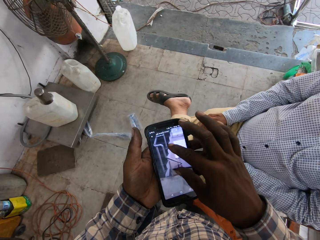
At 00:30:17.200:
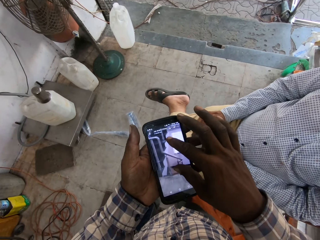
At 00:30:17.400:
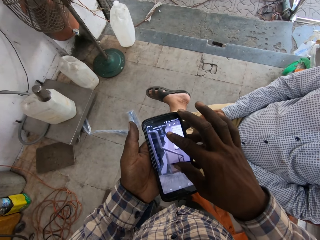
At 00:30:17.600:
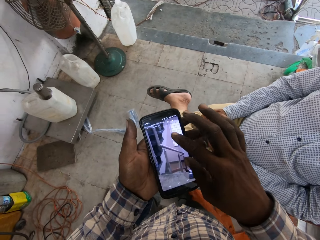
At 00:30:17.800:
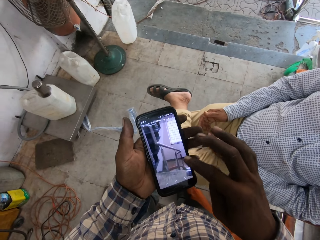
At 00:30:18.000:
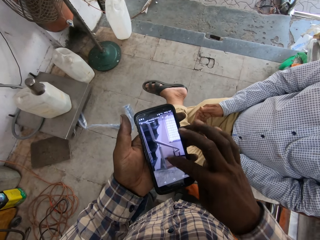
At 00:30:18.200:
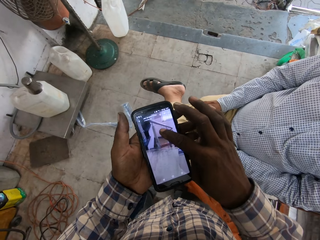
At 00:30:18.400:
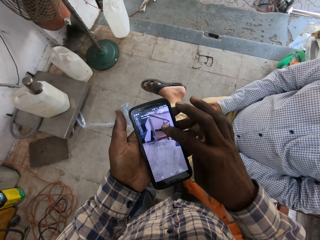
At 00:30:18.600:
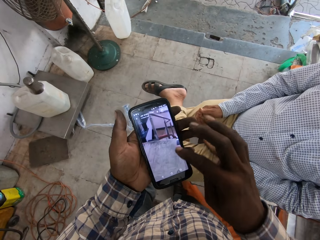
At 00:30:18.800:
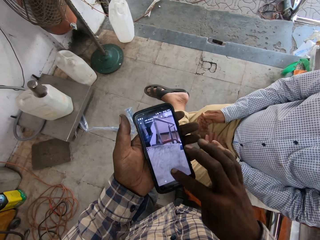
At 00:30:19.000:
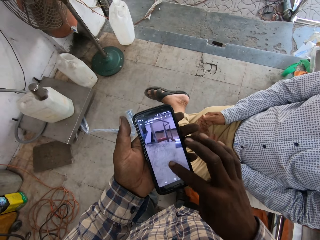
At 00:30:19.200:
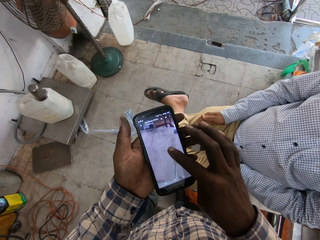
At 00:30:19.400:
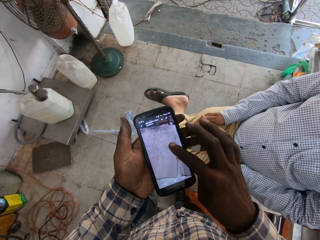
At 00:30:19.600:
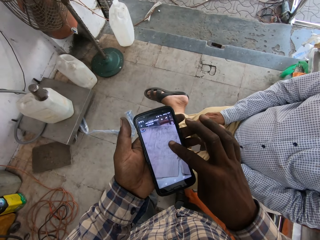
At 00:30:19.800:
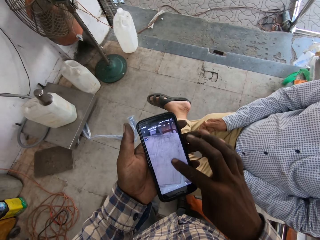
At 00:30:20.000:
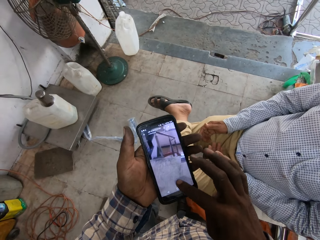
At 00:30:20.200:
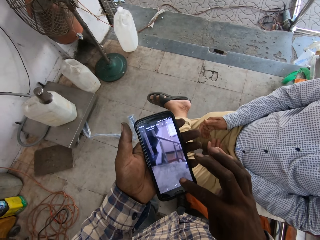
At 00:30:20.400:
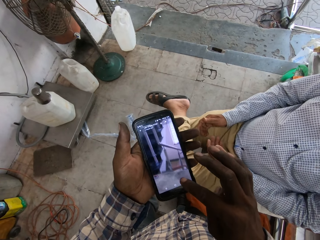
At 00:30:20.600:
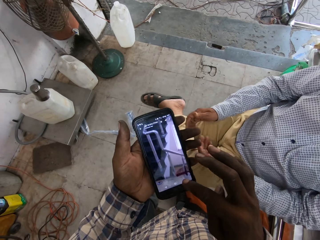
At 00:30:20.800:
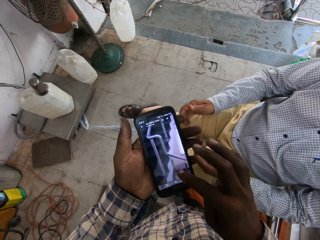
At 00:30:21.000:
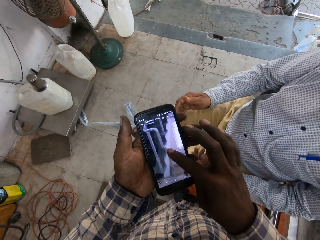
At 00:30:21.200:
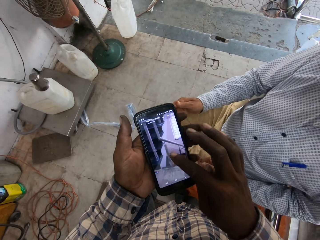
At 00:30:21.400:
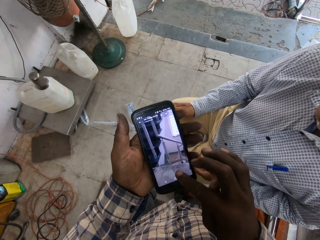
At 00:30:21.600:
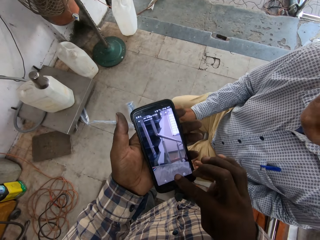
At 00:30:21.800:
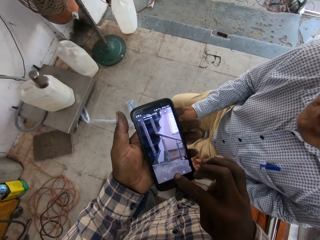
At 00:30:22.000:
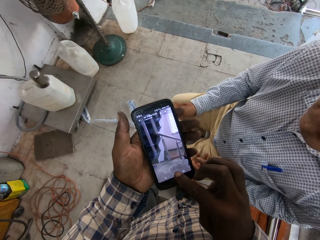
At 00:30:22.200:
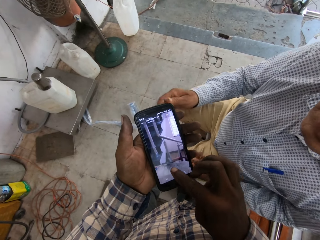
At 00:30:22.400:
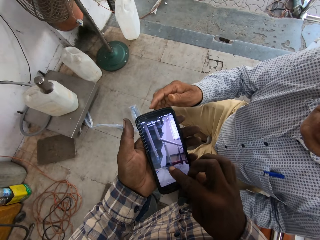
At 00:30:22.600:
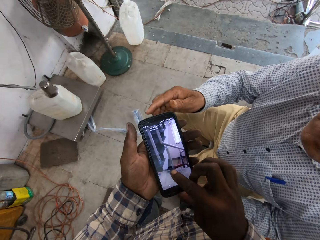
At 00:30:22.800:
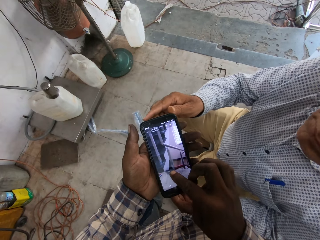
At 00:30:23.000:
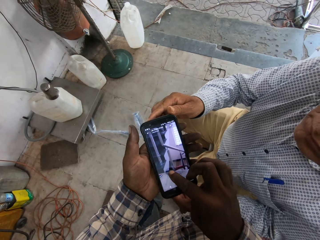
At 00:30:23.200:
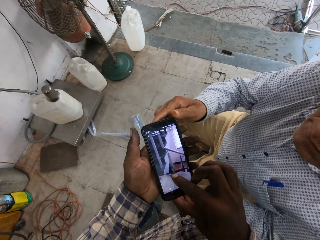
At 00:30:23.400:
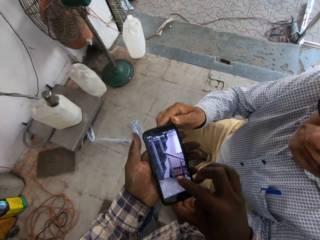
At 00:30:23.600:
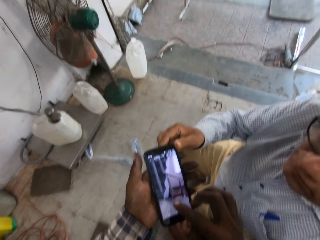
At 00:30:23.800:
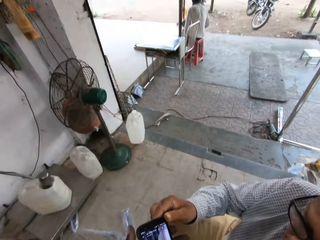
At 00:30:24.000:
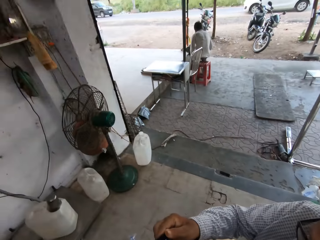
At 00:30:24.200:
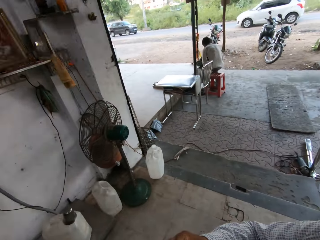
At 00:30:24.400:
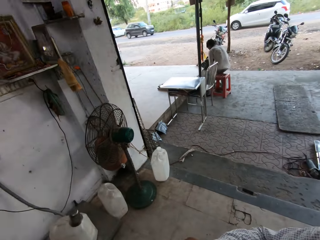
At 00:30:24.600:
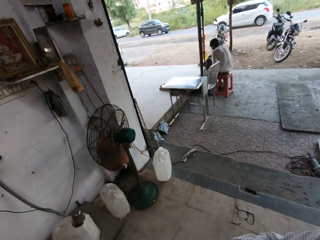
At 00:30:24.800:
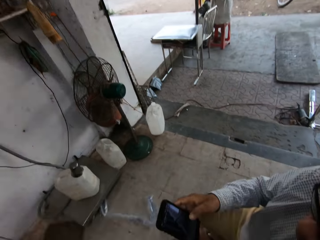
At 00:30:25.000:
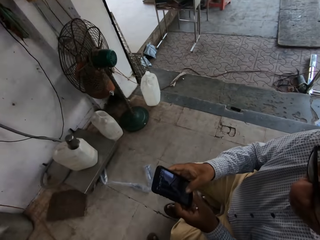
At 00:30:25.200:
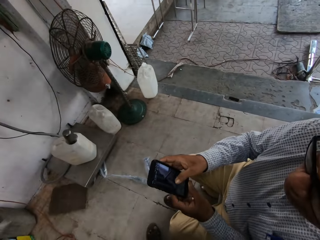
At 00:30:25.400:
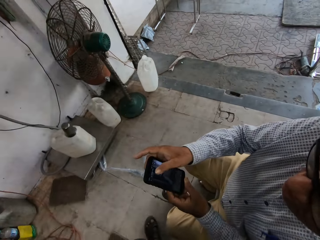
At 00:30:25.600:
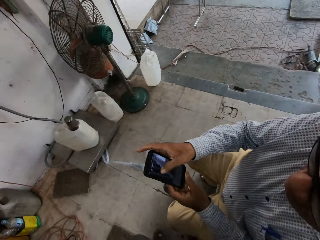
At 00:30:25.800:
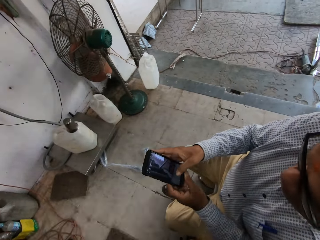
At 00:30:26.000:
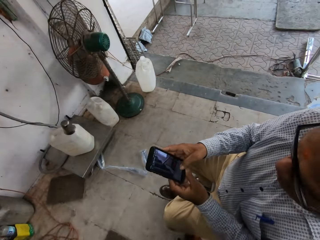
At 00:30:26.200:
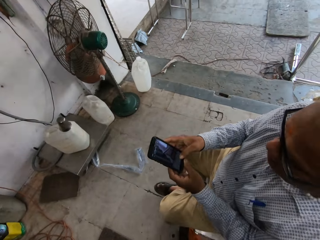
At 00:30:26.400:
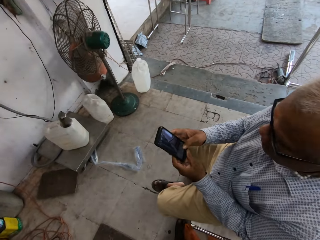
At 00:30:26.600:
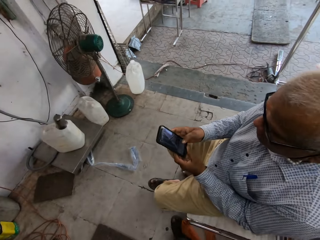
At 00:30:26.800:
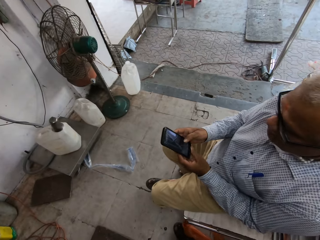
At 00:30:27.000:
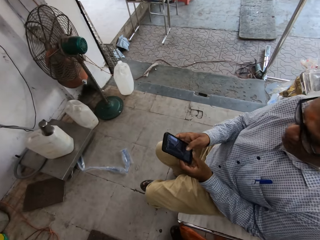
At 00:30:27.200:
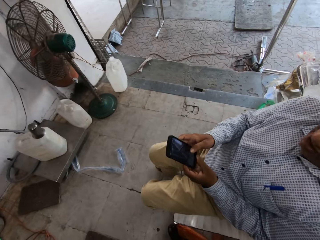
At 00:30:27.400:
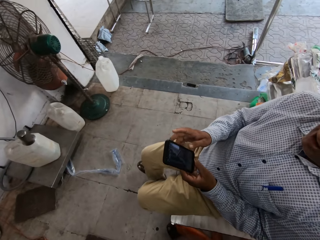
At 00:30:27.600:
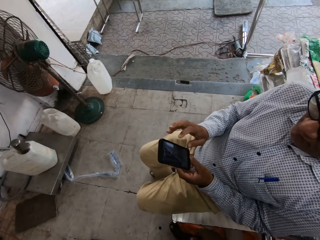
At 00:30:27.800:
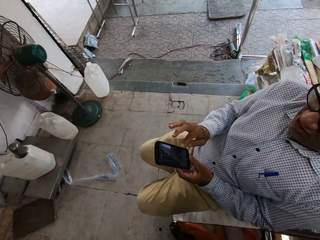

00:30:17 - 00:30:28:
The camera wearer gives a man the phone. The man touches the phone with his right hand. The man holds the phone with both hands.

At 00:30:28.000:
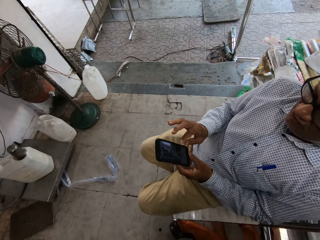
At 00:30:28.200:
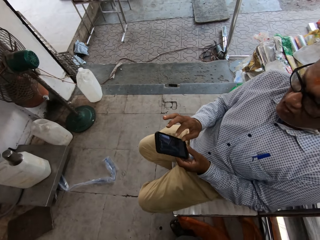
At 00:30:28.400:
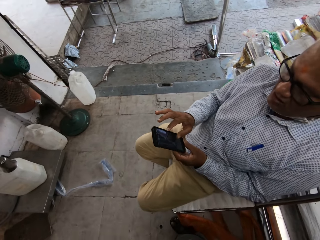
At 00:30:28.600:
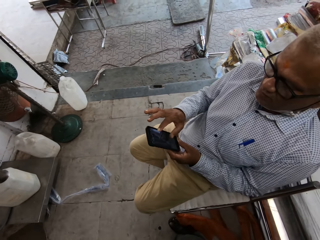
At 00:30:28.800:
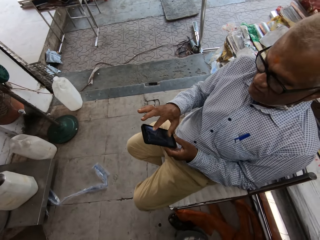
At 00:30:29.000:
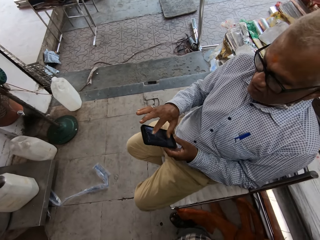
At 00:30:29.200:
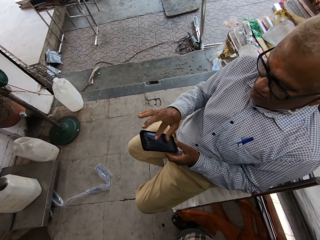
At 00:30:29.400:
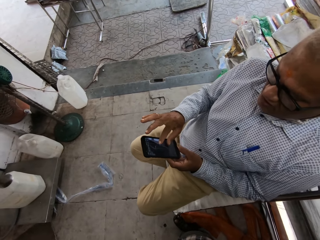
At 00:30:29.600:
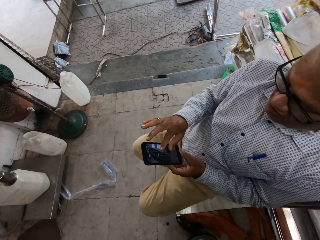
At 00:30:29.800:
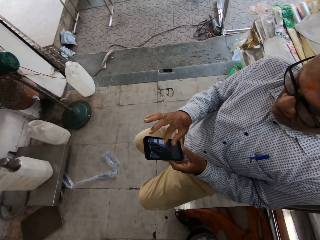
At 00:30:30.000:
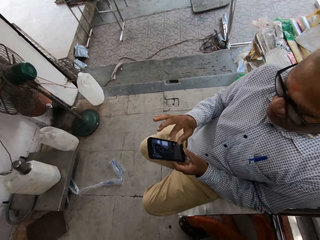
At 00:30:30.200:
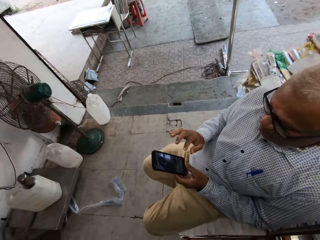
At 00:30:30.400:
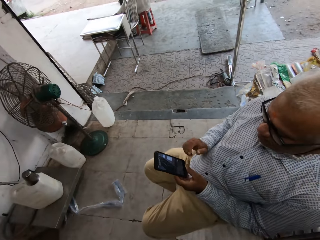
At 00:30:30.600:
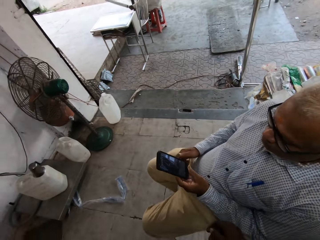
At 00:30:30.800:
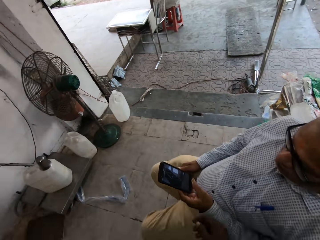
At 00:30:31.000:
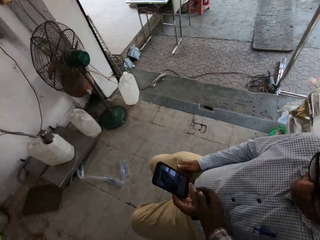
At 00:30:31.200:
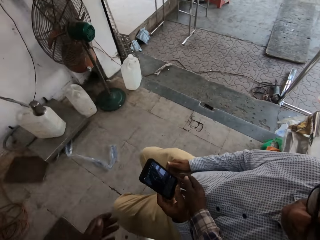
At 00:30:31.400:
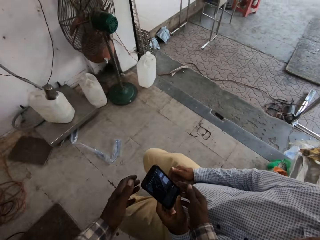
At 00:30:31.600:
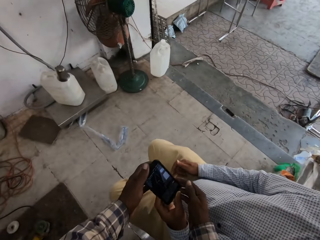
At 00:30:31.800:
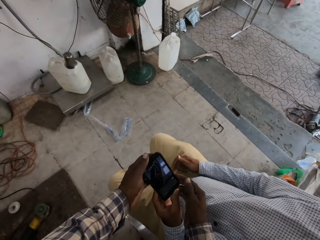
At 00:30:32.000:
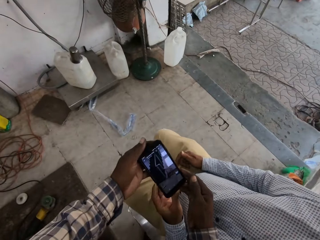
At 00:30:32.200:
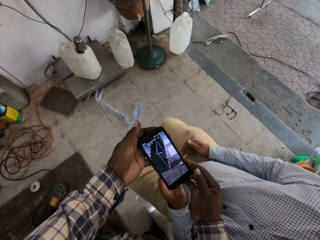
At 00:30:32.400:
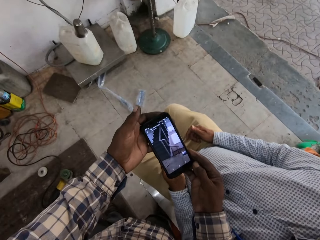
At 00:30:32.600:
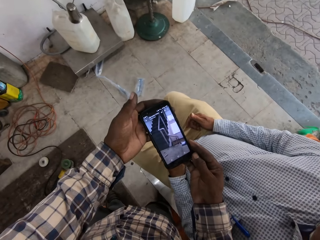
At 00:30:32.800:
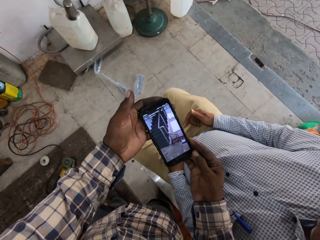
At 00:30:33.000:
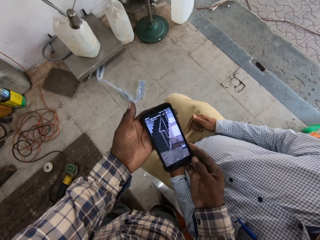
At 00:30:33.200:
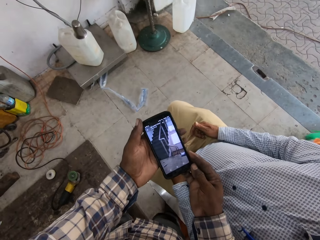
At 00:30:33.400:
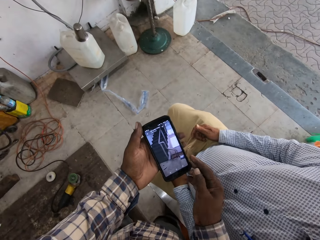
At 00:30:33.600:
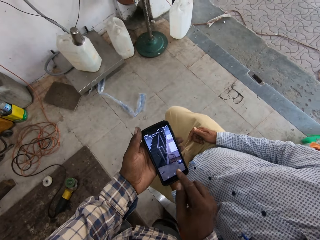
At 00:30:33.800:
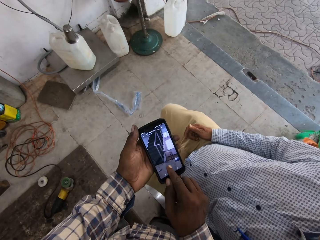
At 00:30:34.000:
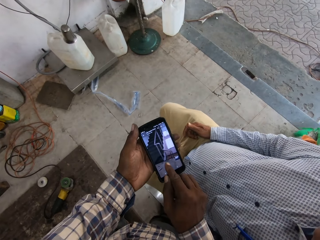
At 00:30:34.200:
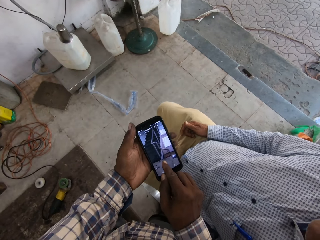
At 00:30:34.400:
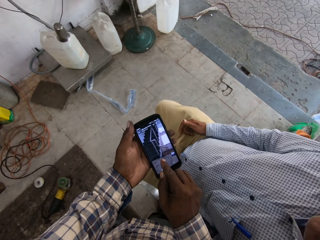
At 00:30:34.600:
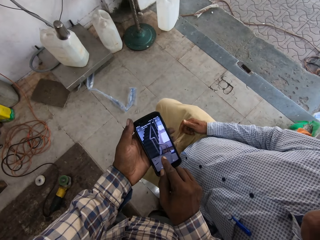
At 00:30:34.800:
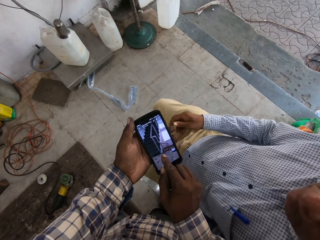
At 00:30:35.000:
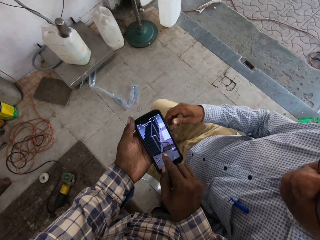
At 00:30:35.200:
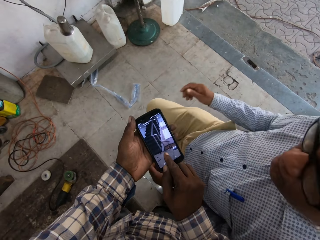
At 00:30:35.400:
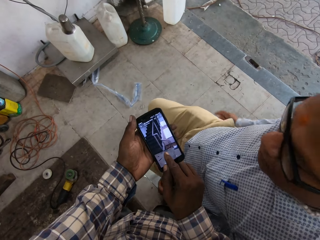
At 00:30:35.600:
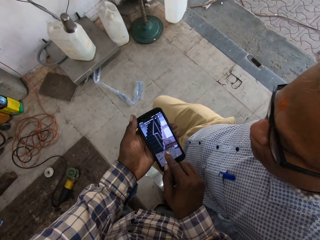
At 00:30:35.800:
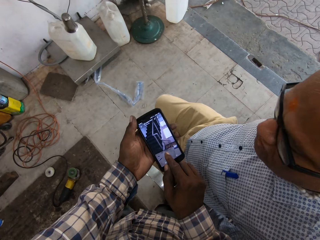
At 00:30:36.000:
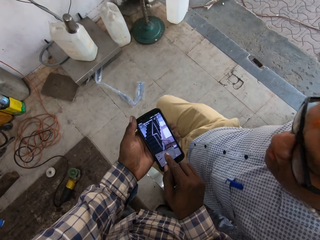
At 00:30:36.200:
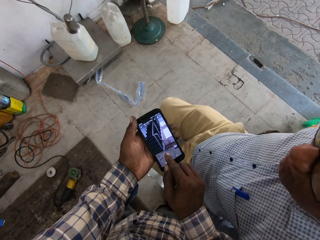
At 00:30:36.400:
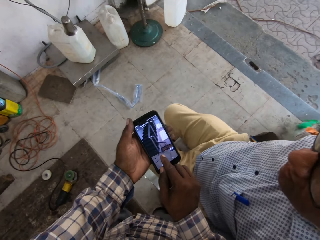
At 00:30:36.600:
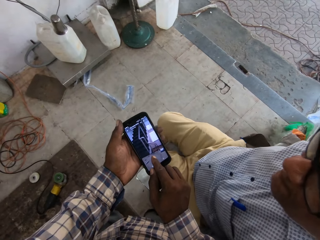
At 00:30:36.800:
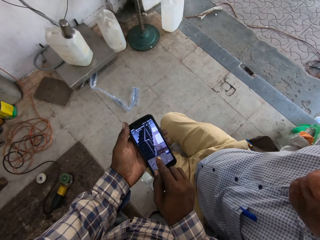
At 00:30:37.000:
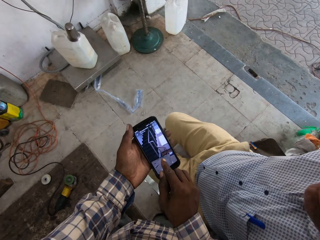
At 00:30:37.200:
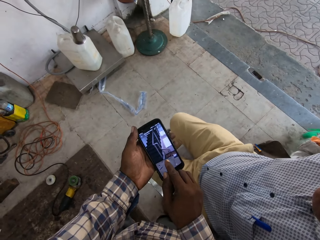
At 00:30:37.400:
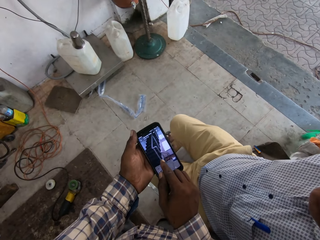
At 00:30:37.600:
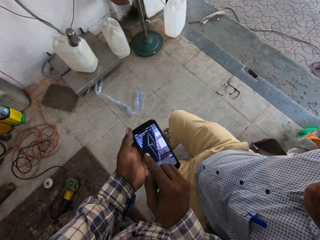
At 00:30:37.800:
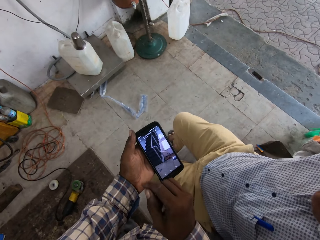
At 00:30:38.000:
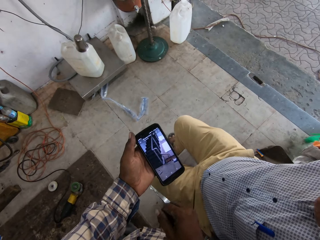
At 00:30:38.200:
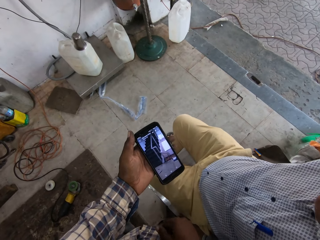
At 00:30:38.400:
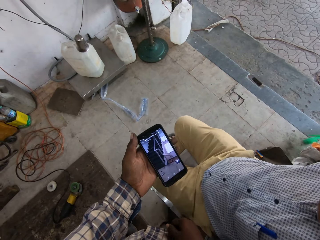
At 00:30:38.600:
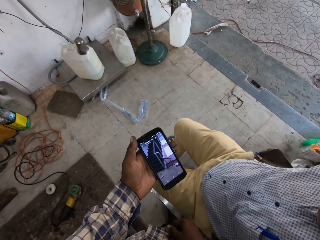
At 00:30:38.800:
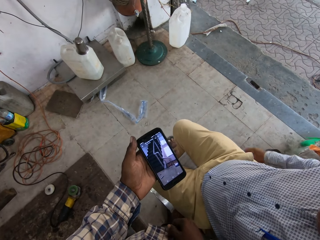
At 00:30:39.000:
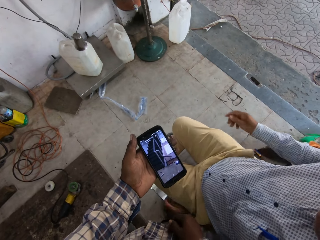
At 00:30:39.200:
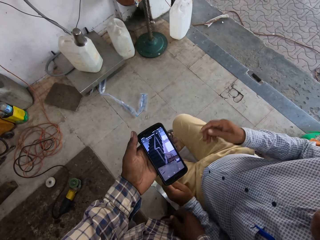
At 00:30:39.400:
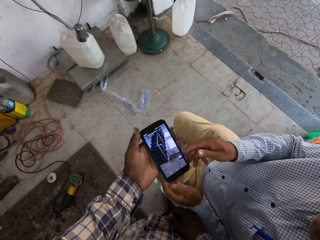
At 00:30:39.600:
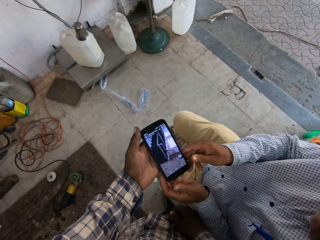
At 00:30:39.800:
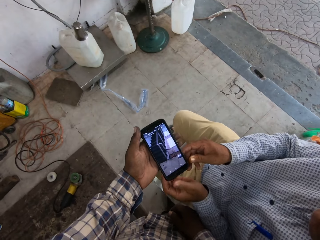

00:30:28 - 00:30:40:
The camera wearer converses with a man. He collects the phone from the man with both hands. He holds the phone with his left hand. He points at the phone with his right hand.
